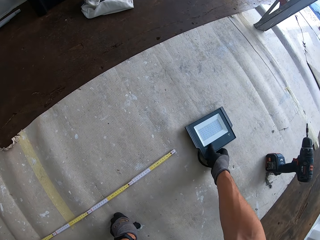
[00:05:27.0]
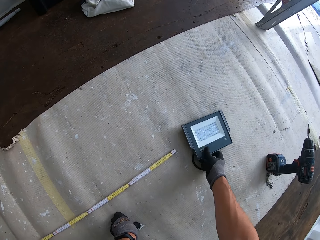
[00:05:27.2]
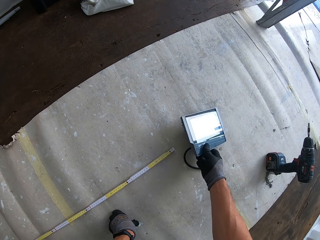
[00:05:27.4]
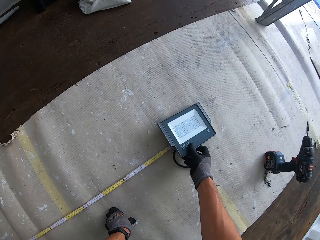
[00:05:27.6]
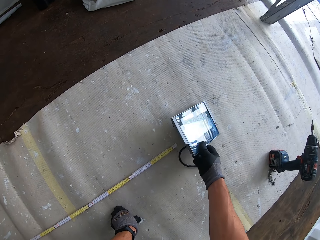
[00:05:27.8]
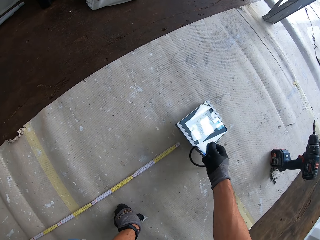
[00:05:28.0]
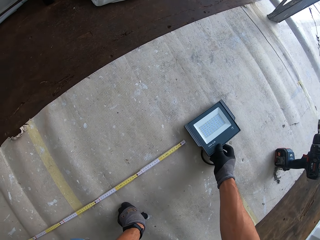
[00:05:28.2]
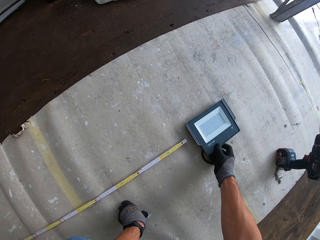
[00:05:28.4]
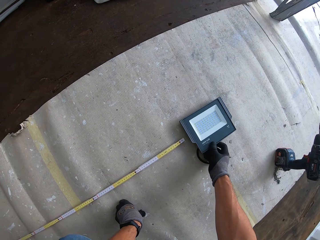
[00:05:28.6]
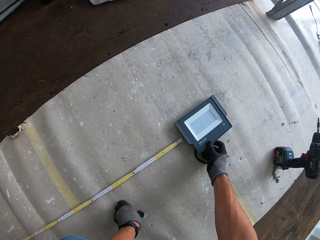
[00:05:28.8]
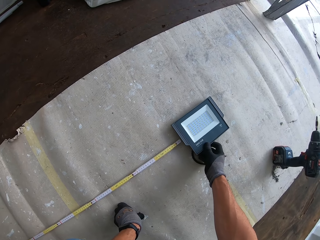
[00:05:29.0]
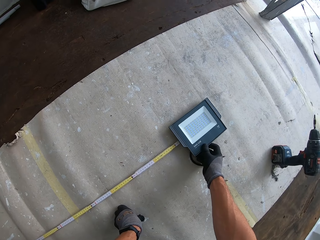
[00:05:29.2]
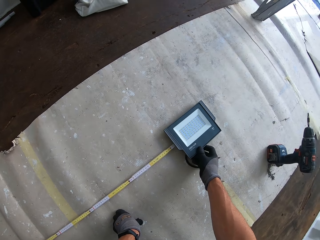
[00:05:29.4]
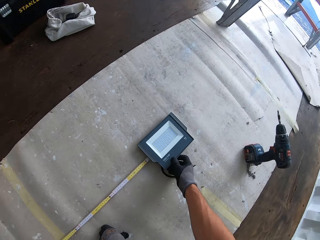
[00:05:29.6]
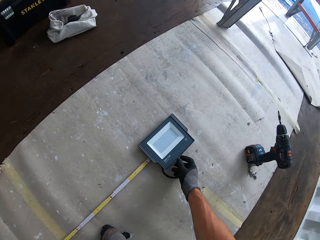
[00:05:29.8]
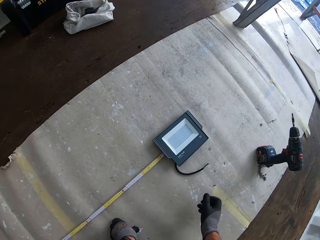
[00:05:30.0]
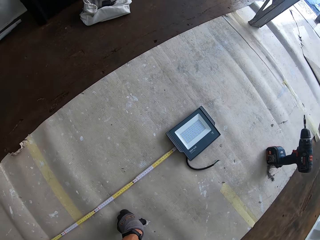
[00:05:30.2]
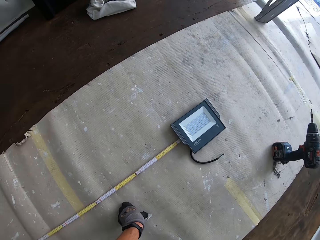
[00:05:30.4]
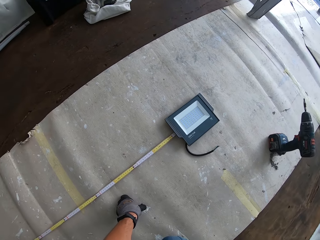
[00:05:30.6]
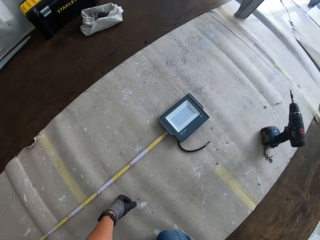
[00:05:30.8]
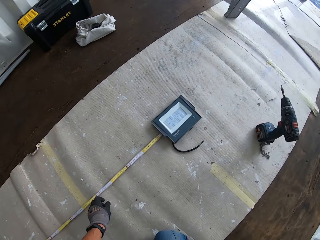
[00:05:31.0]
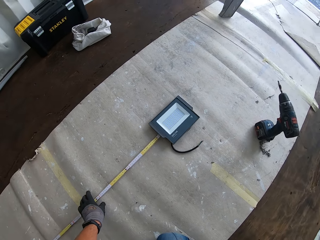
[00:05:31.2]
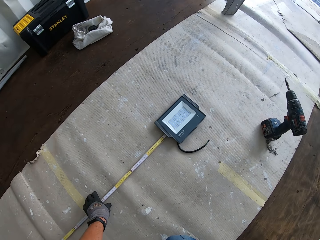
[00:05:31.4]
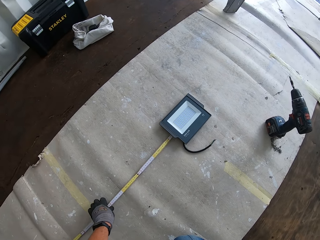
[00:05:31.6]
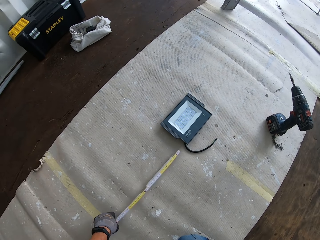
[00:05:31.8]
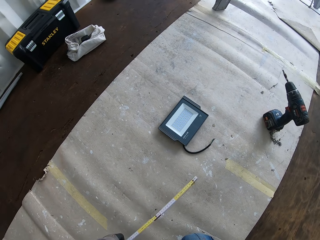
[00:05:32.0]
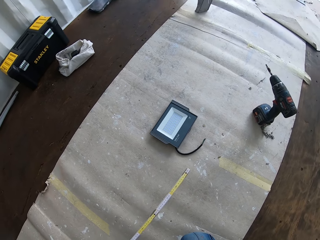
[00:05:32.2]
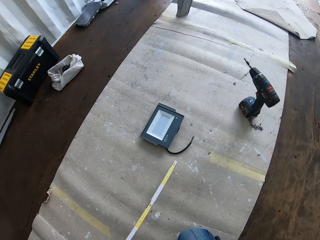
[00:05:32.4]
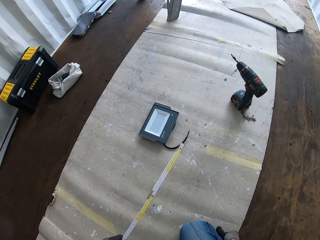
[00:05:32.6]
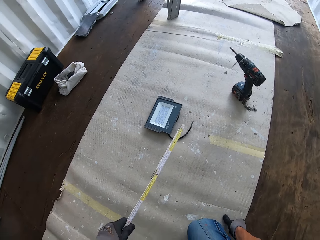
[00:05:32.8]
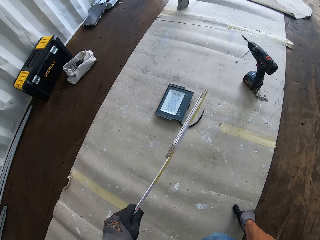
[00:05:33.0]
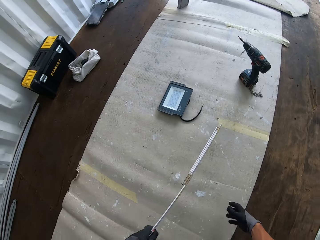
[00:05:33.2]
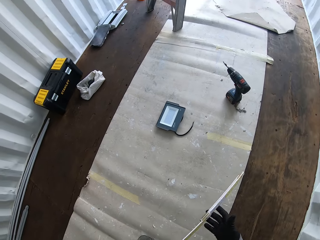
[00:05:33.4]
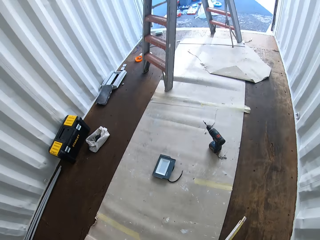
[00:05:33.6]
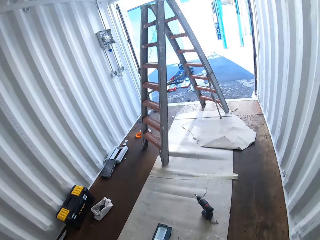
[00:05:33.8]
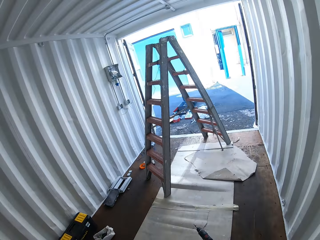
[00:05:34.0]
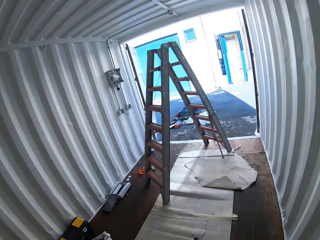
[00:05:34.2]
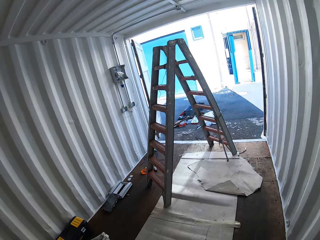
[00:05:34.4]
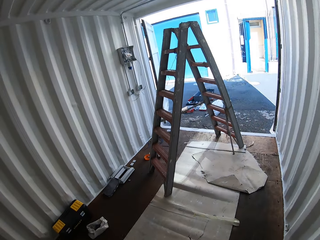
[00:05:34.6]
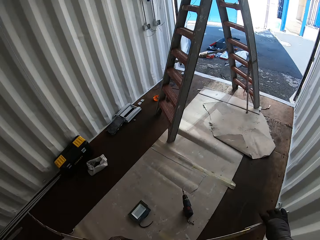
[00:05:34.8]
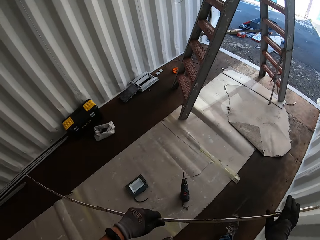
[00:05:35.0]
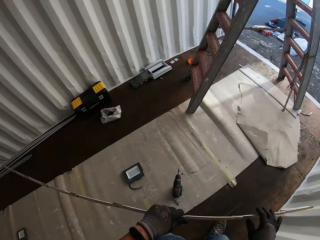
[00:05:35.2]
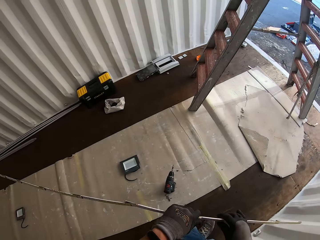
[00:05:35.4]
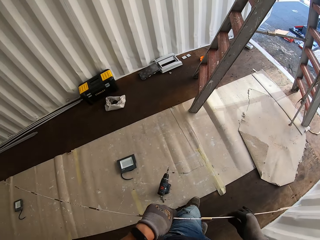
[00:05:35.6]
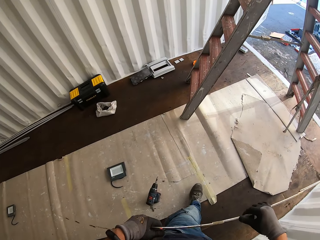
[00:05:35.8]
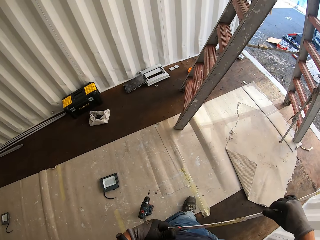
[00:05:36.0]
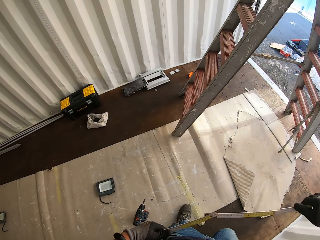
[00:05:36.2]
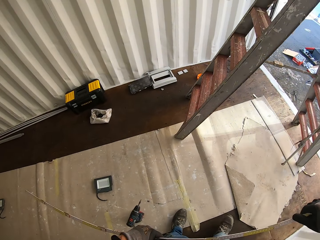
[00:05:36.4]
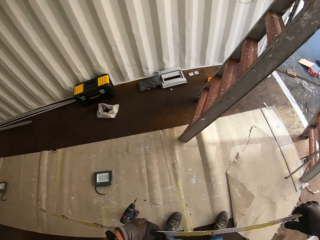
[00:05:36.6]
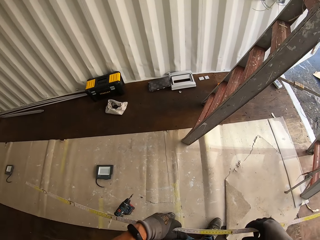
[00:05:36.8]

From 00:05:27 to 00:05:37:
The camera wearer moves the LED panel light closer to the tape measure. They grab the tape measure. They adjust the tape measure.

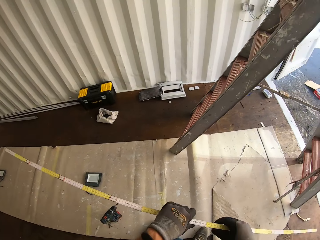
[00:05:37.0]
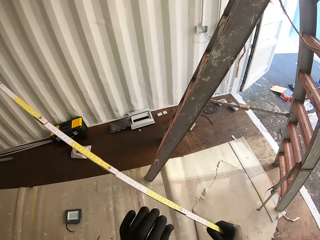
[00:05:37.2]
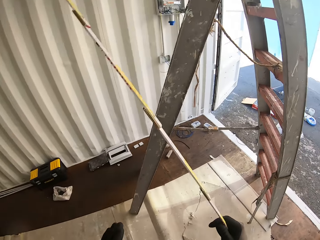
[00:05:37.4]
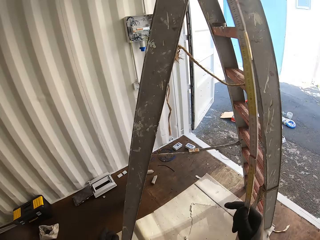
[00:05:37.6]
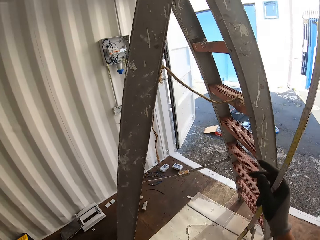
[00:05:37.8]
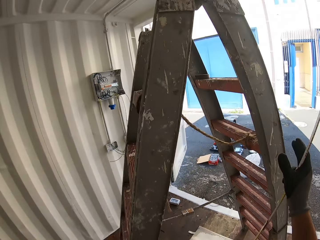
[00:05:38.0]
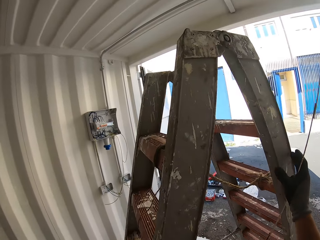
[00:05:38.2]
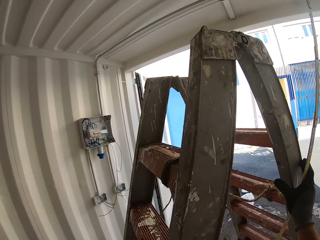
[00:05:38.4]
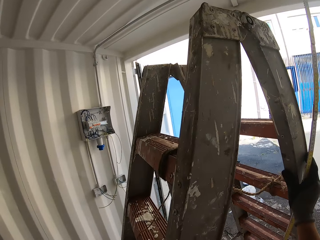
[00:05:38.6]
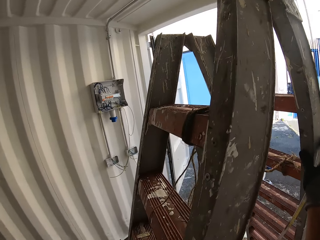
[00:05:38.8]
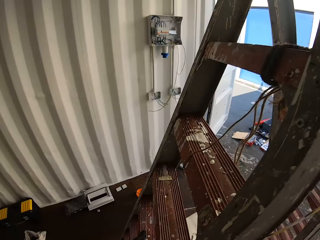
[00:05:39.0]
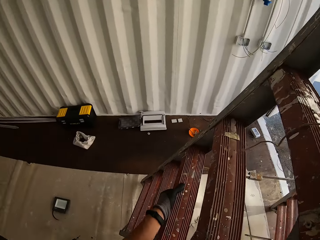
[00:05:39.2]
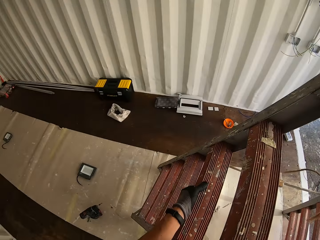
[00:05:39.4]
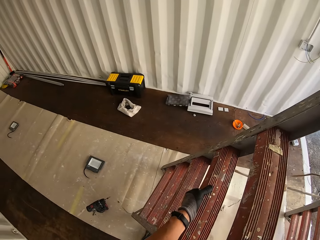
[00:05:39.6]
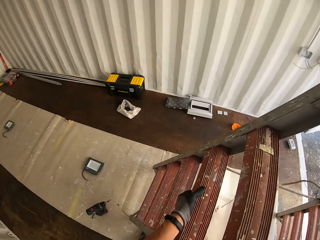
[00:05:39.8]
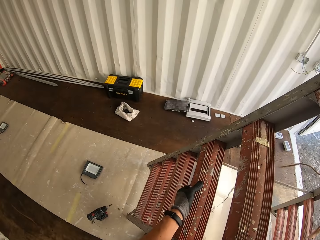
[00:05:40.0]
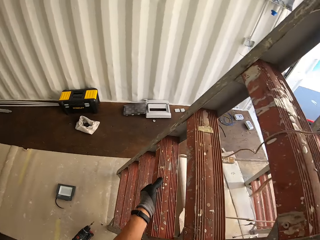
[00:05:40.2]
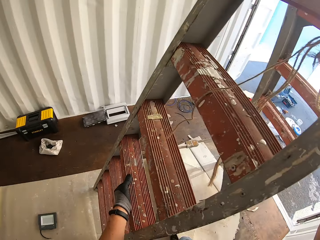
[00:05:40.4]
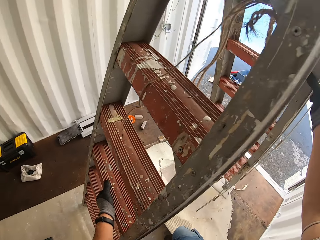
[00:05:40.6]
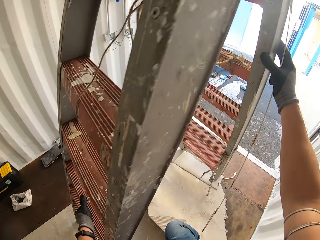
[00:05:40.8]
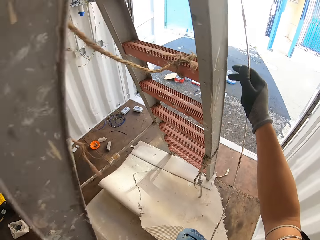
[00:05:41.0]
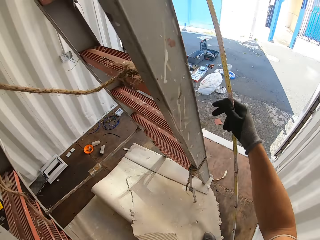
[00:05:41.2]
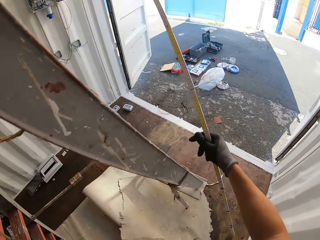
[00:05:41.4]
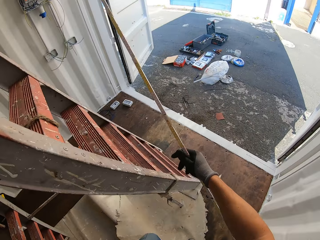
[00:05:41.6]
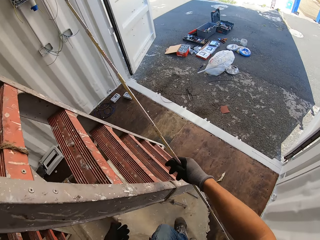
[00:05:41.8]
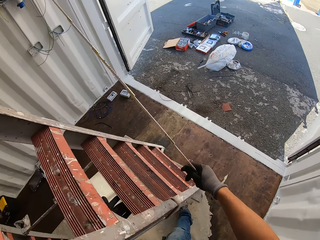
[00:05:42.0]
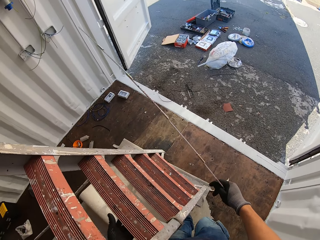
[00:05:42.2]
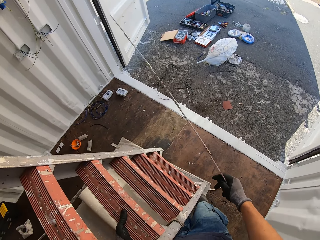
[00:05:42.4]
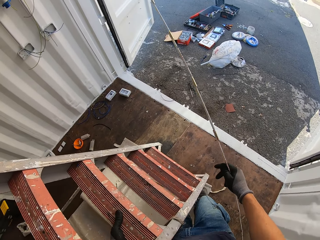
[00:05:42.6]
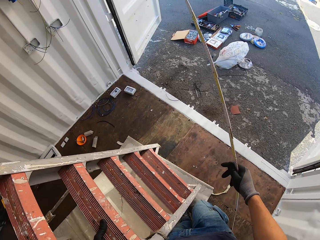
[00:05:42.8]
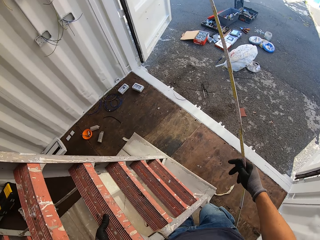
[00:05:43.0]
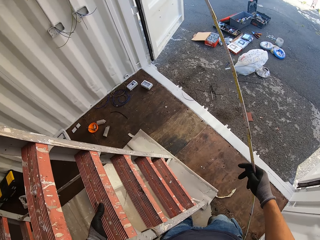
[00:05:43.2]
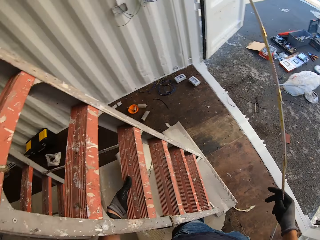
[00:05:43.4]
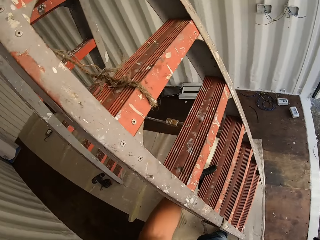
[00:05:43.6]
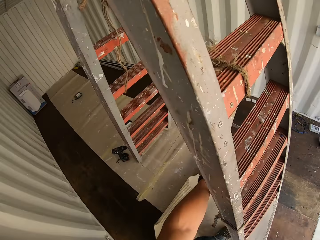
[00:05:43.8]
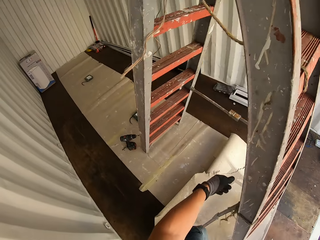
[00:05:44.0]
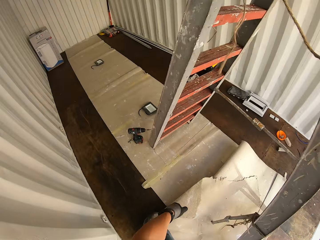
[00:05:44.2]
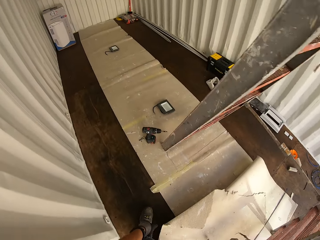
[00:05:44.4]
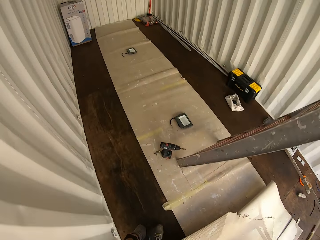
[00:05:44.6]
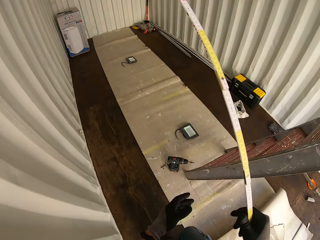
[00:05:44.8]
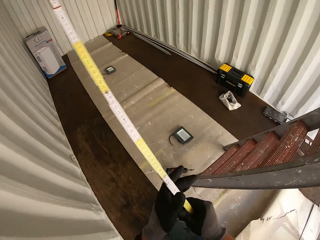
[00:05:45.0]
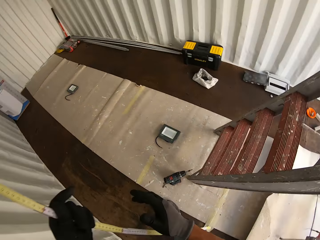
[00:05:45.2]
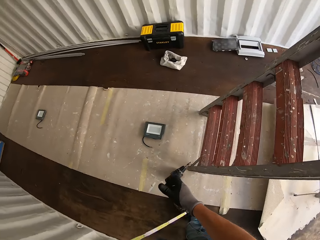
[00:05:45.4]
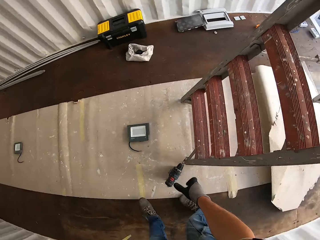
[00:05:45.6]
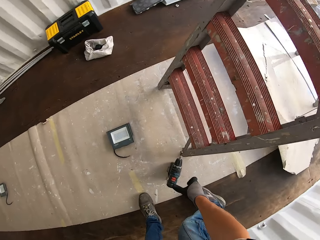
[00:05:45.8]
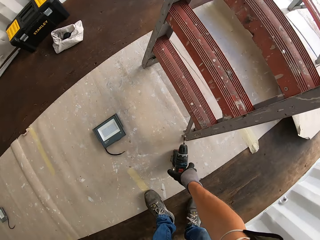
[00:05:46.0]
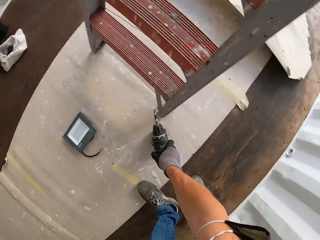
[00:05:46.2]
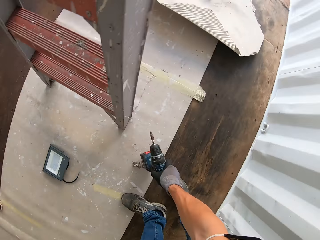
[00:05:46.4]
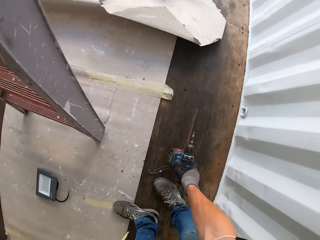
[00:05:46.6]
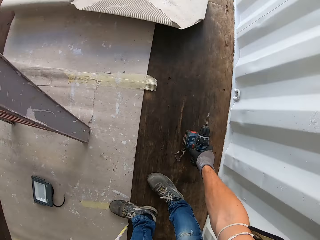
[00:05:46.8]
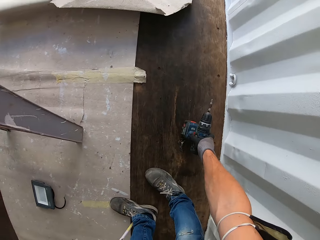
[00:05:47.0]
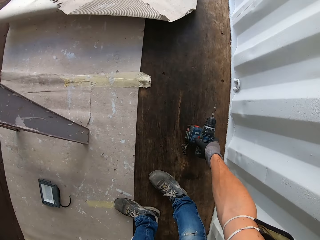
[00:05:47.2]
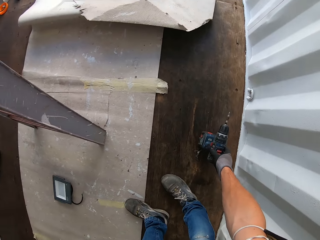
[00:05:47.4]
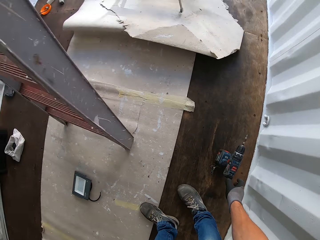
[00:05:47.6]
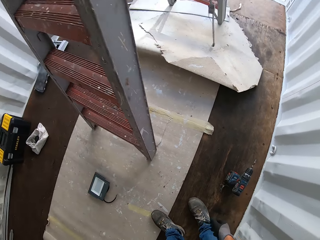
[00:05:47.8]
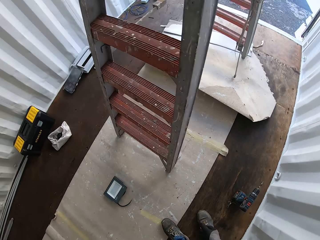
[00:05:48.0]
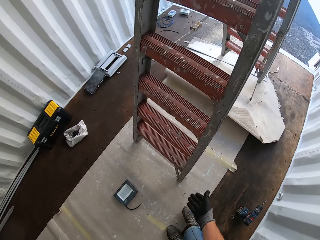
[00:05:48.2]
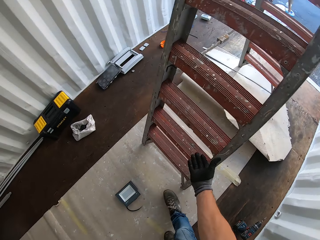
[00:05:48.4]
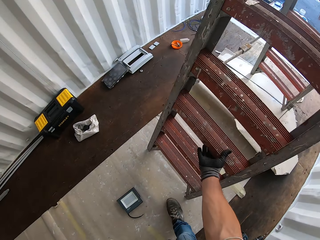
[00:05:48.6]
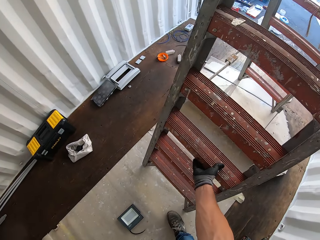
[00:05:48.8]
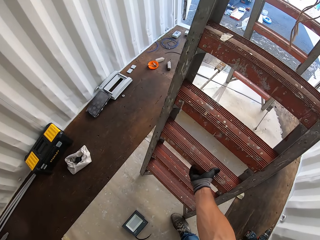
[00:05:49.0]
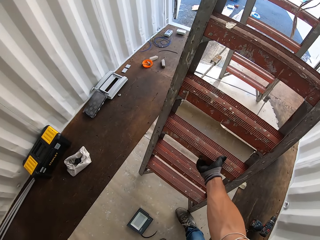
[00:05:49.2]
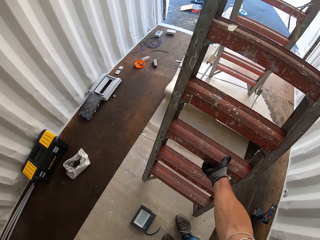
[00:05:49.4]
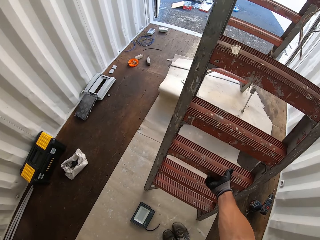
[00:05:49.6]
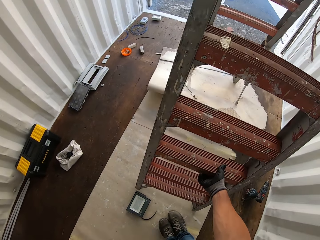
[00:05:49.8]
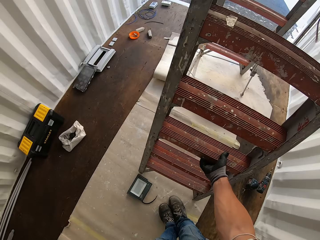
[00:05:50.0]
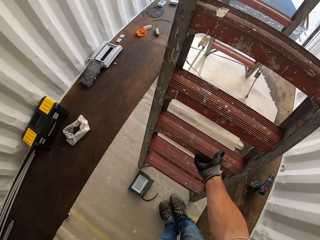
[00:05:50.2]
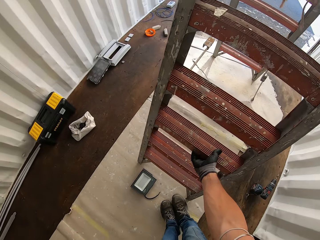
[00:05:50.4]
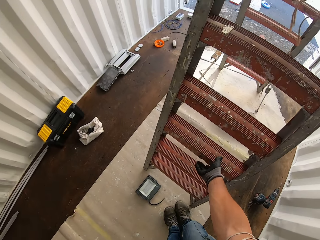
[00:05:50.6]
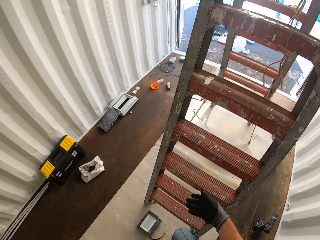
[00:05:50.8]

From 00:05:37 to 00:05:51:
The camera wearer holds the tape measure. They move the ladder. They carry the tape measure. They move the drill or grinder aside. They hold the tape measure. They move the ladder.
